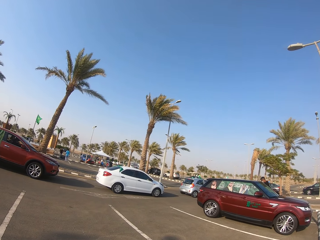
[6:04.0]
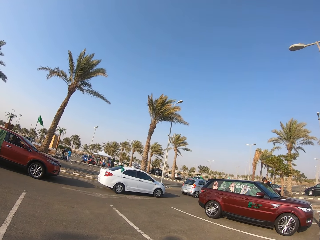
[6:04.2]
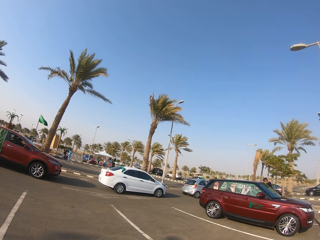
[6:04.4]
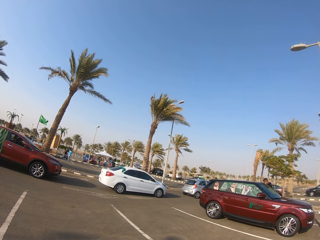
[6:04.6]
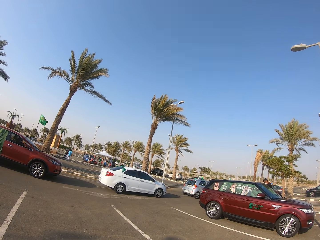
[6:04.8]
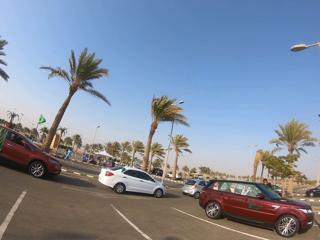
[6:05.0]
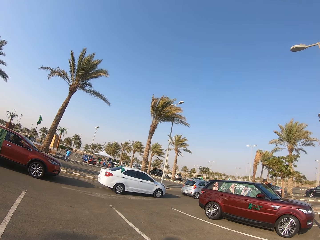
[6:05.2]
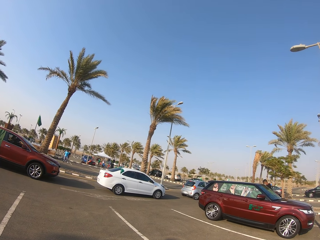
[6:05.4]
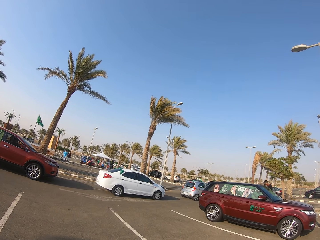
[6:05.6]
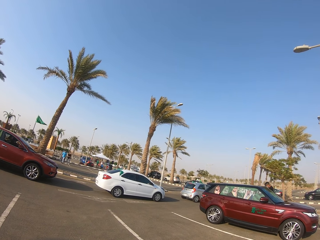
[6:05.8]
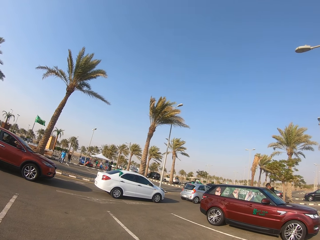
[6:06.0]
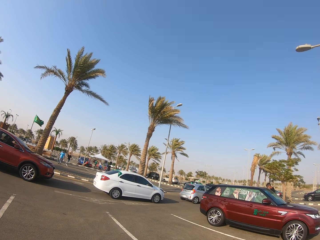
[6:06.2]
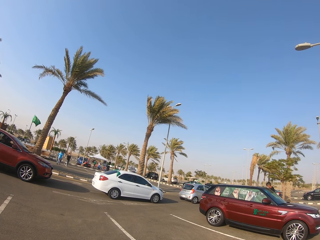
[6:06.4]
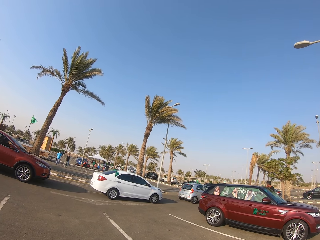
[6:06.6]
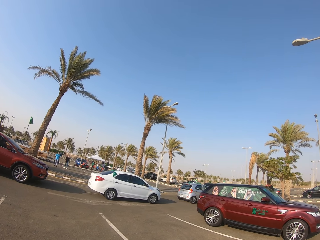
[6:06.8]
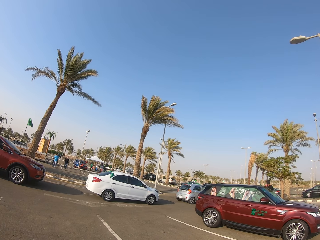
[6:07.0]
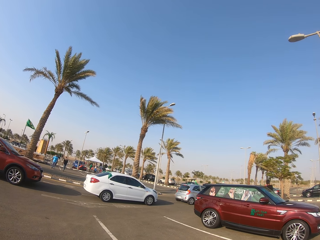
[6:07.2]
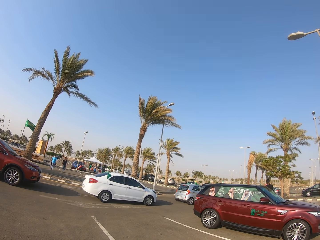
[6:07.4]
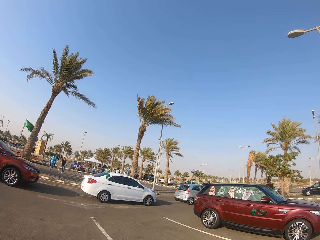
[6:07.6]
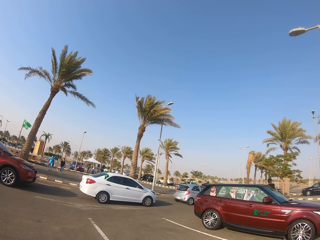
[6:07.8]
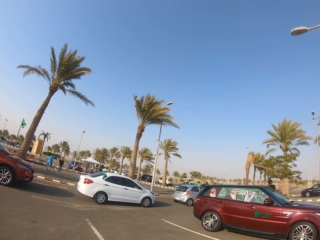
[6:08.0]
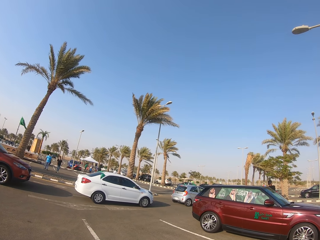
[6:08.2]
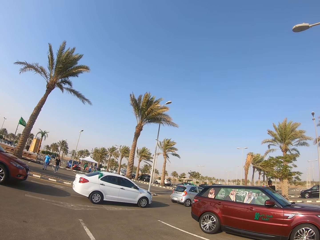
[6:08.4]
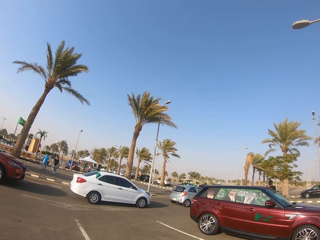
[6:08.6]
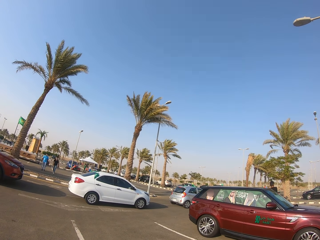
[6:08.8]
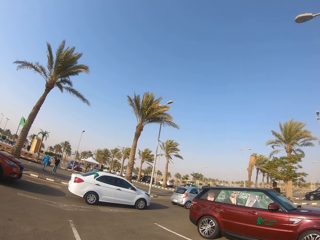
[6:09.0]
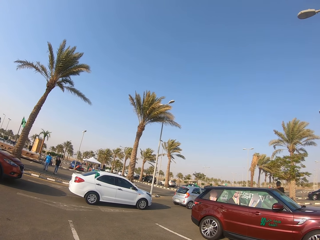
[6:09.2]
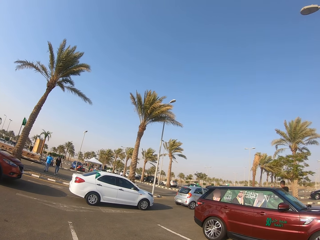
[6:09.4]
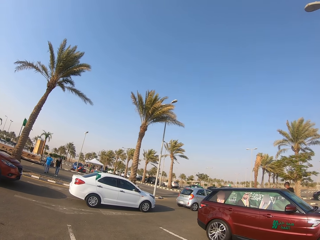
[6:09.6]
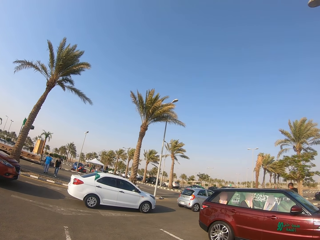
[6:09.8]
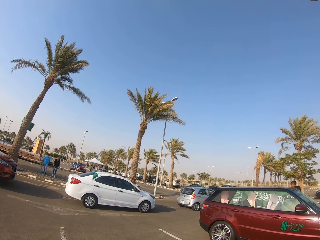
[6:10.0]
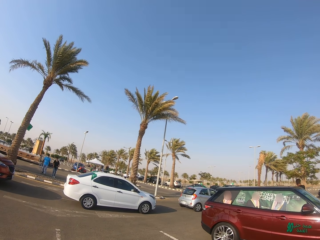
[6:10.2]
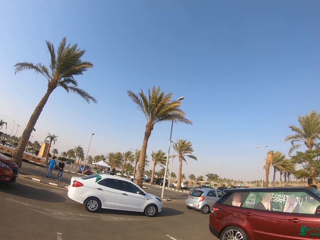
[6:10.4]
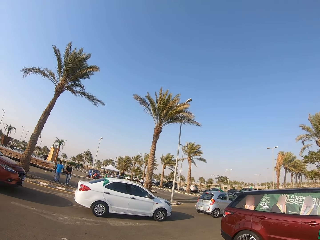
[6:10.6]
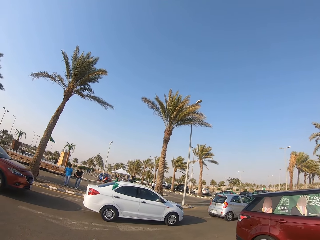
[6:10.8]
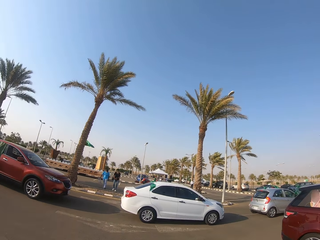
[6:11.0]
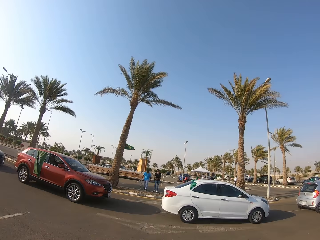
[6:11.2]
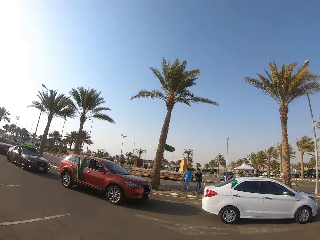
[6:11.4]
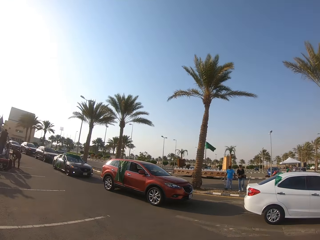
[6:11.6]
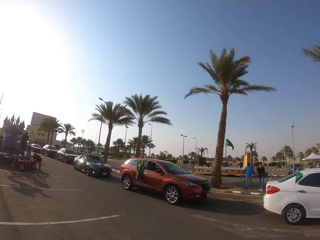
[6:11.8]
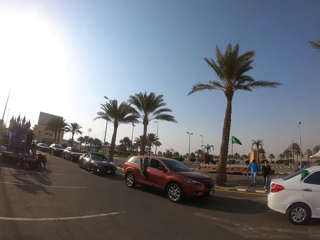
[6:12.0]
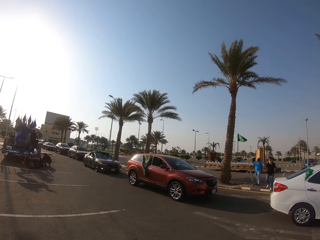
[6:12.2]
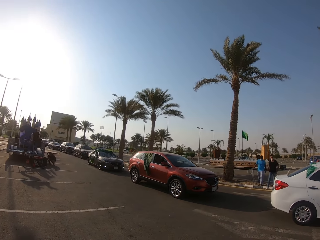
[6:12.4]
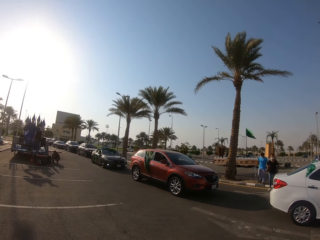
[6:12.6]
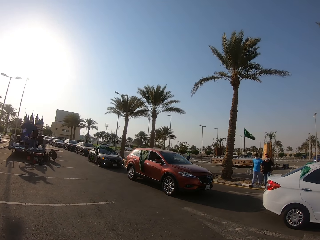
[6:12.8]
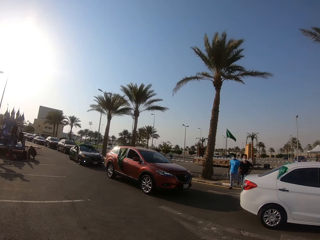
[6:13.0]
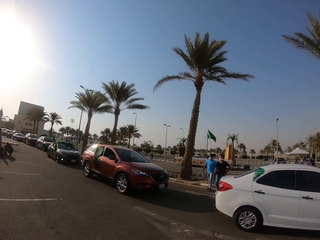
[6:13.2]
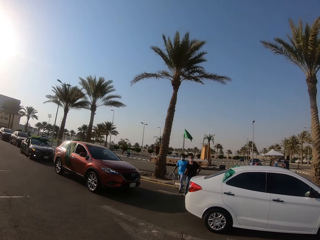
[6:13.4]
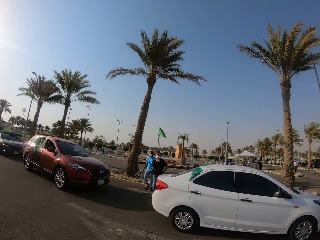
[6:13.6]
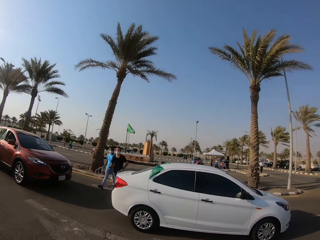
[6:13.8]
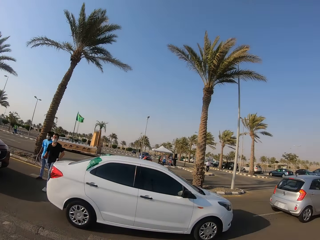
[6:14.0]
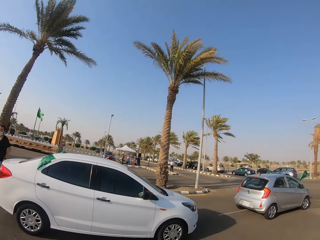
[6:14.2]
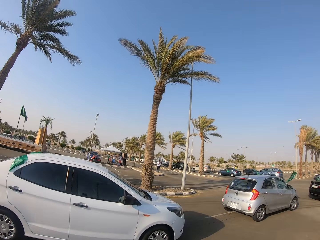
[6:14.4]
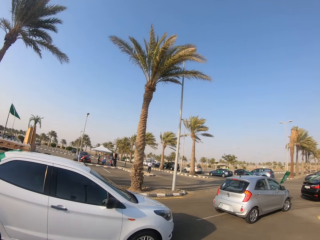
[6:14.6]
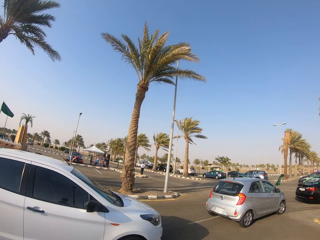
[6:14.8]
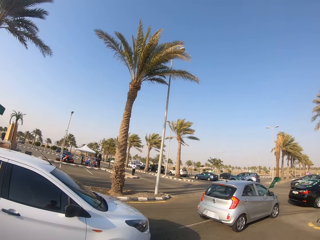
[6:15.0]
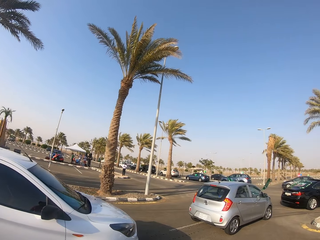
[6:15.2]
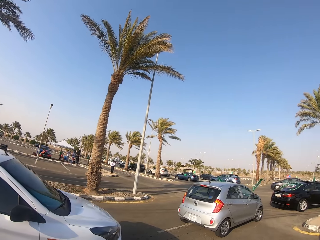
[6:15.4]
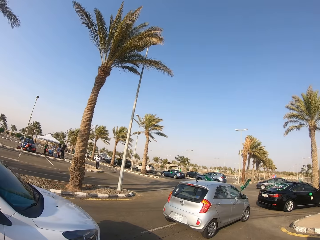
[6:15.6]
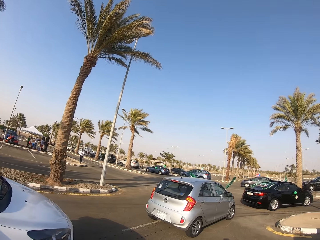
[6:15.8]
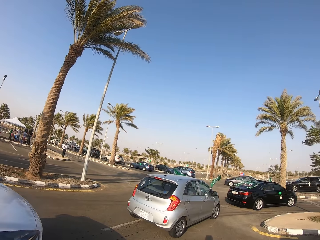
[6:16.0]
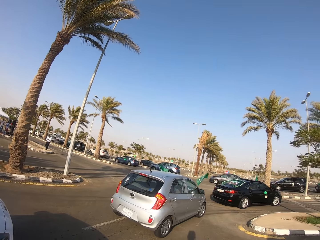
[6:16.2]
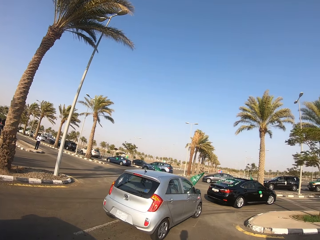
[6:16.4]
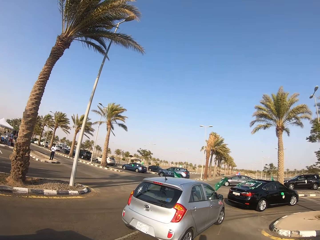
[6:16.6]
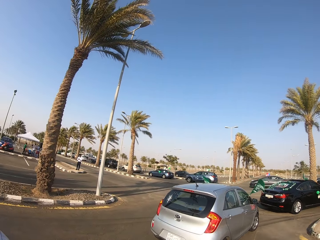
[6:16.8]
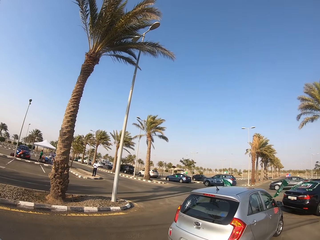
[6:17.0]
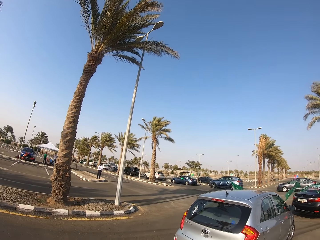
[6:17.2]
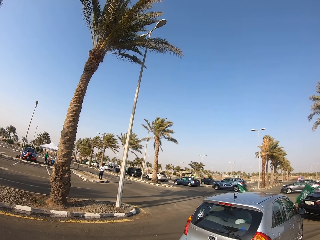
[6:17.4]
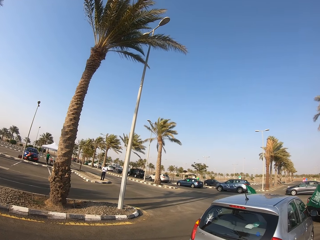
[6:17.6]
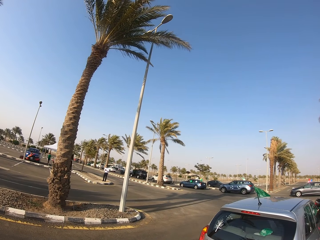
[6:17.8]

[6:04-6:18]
The camera wearer looks at the cars. They walk. They look around. They look at the cars on the car traffic jam.

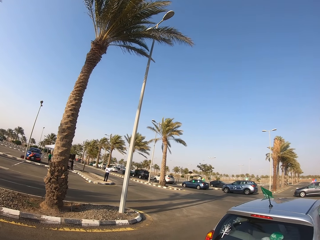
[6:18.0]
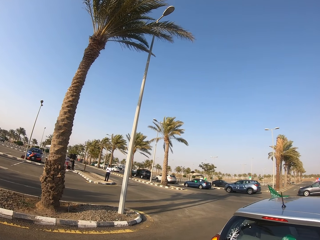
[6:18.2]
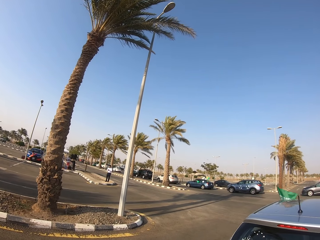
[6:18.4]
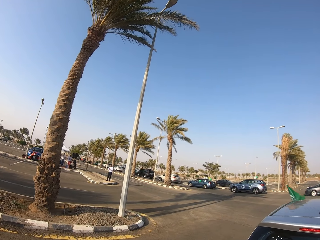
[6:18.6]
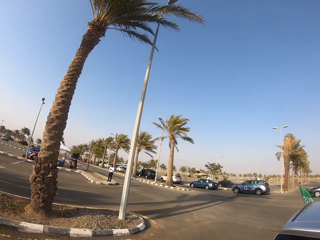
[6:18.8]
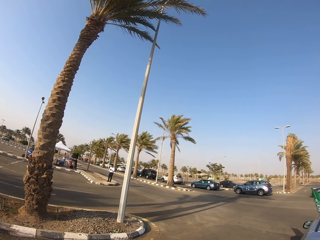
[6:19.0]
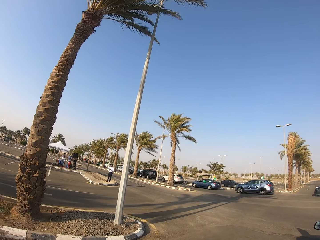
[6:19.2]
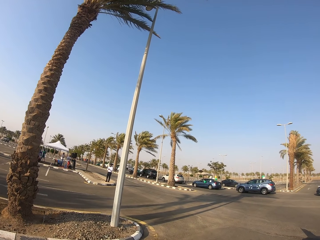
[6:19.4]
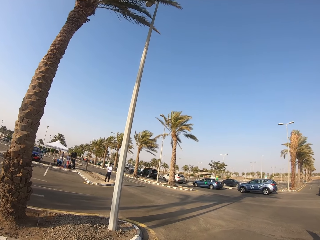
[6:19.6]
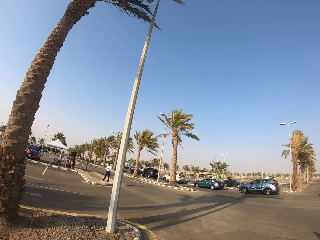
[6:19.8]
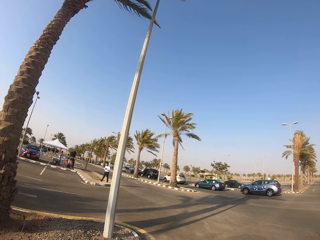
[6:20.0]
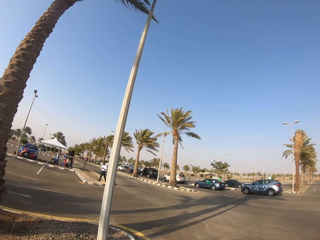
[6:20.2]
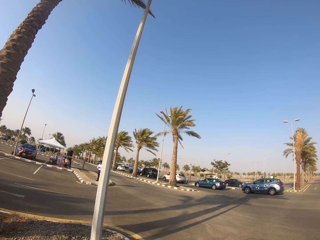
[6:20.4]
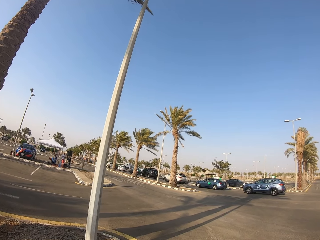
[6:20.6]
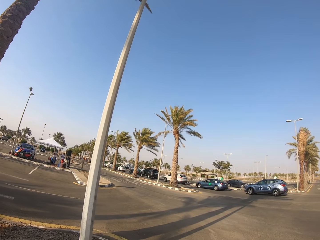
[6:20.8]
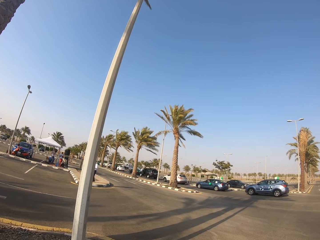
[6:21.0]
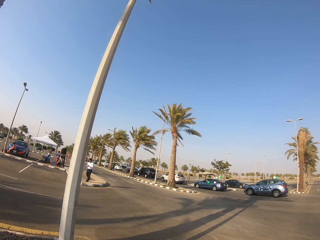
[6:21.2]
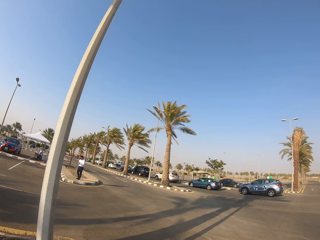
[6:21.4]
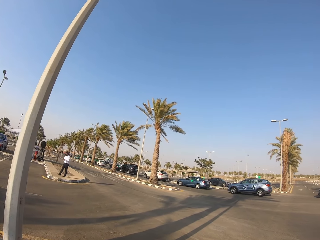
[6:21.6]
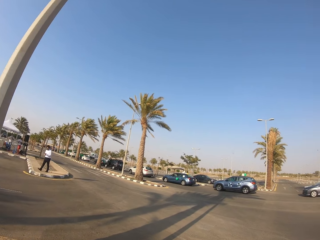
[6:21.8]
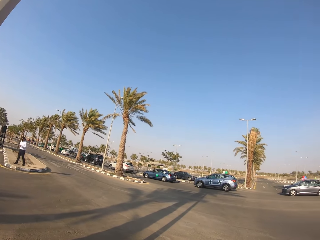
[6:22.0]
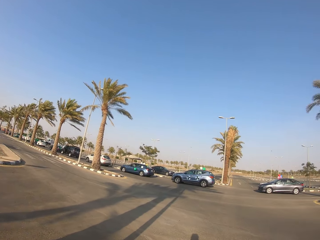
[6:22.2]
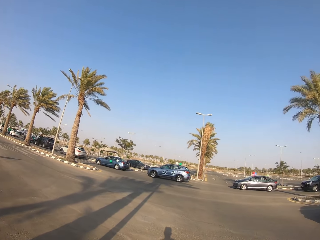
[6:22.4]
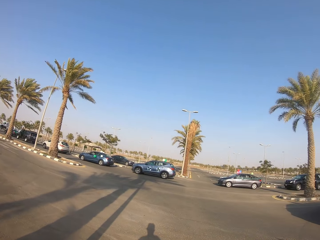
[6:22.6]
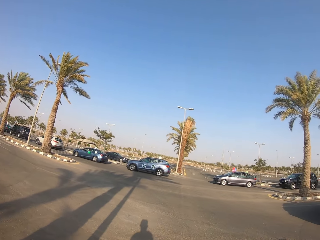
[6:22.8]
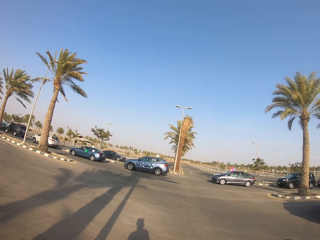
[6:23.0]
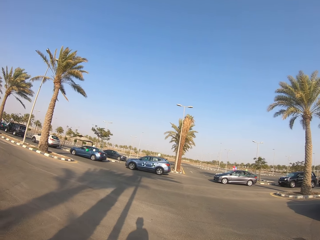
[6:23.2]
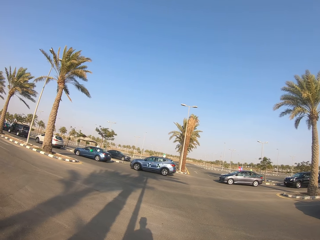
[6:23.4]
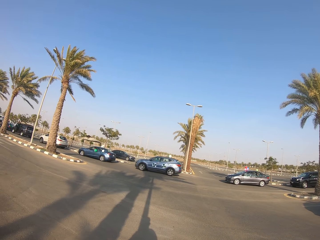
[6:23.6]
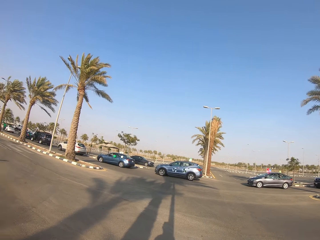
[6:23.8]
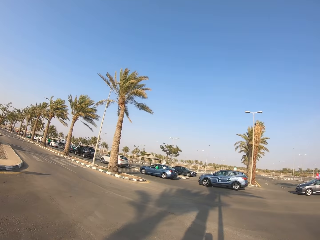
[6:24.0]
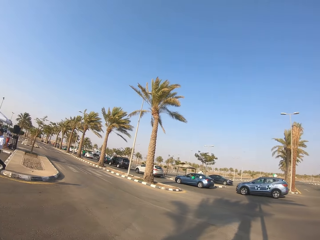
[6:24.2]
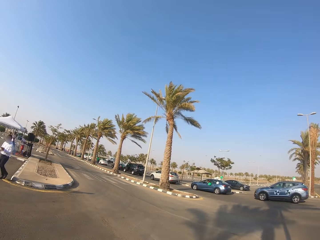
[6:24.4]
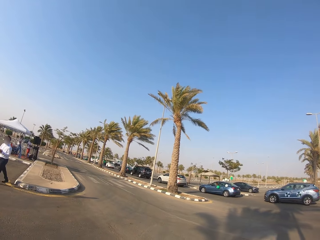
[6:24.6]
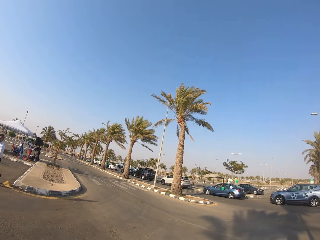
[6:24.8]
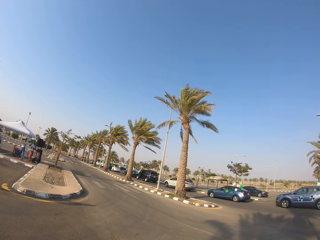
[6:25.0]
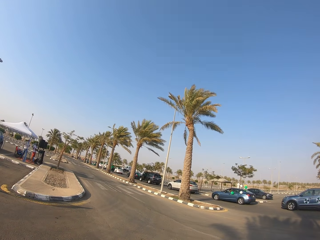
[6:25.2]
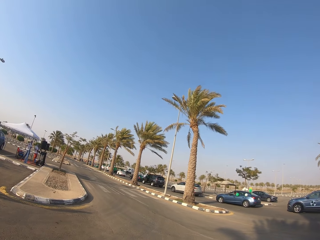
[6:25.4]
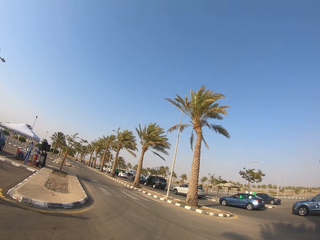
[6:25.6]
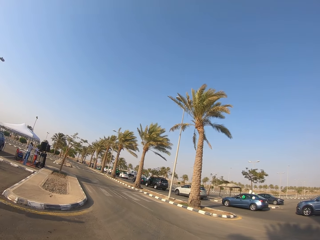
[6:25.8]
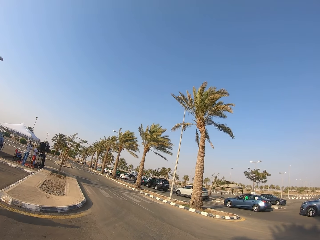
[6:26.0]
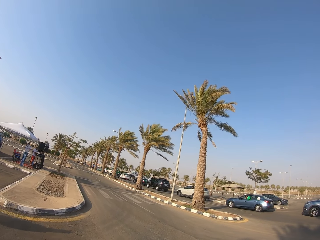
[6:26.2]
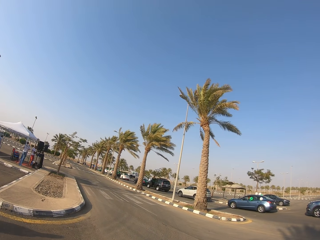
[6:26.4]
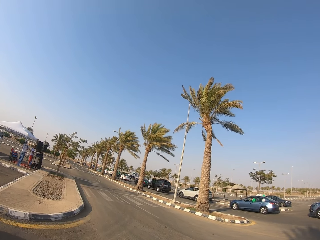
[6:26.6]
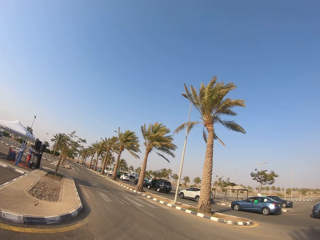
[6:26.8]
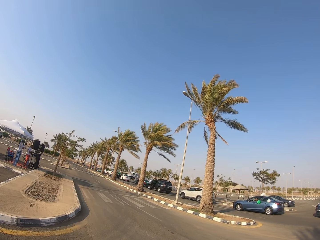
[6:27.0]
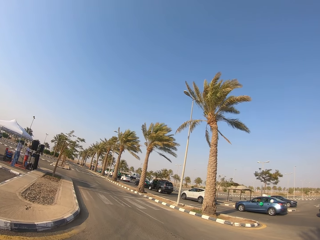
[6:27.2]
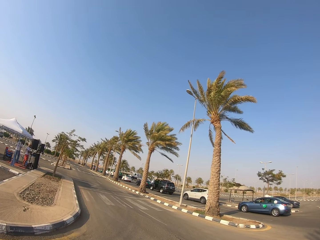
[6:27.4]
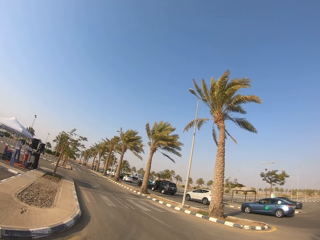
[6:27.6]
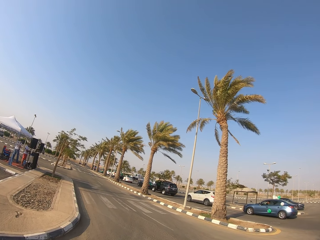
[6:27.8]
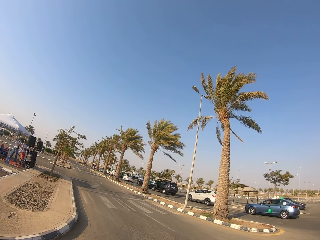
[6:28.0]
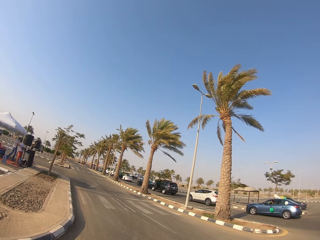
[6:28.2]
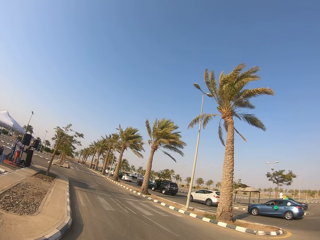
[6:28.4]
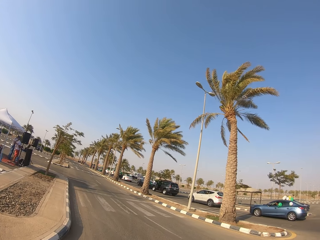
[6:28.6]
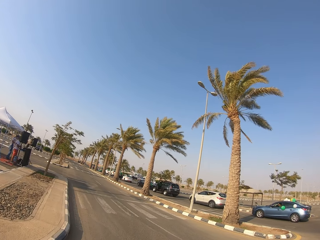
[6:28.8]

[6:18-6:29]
The camera wearer walks on the parking lot.
